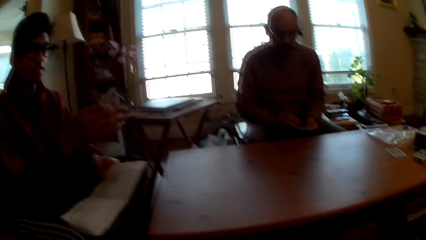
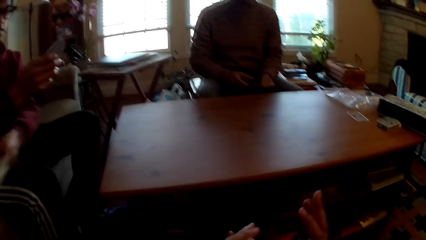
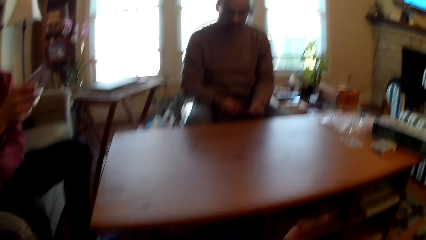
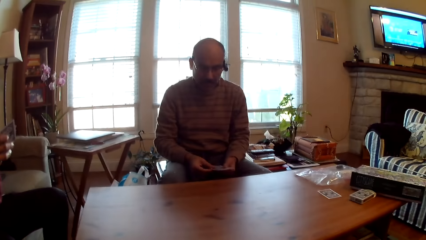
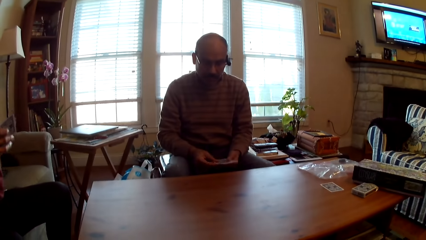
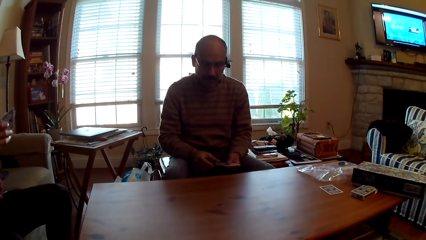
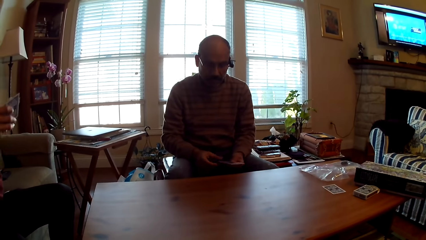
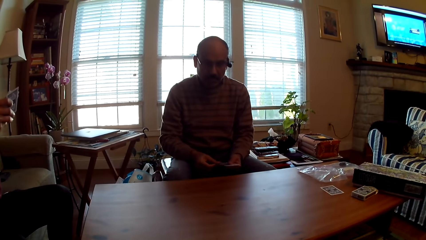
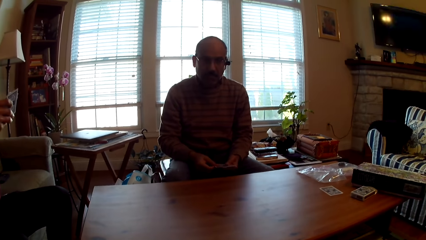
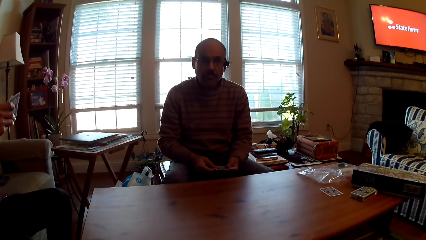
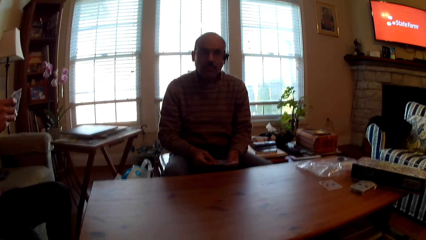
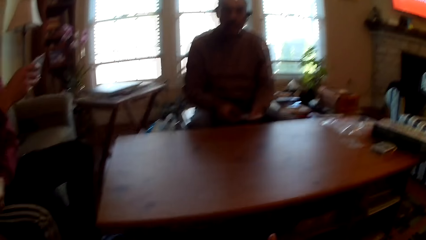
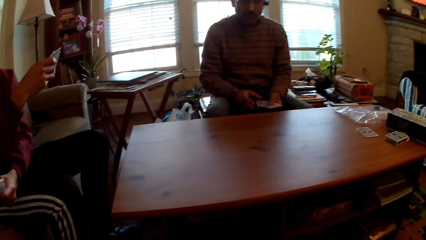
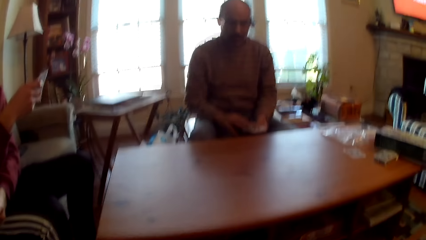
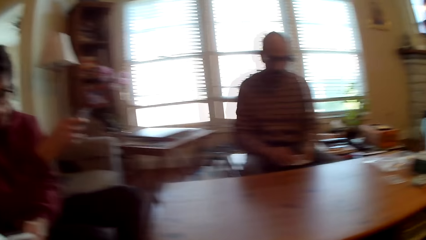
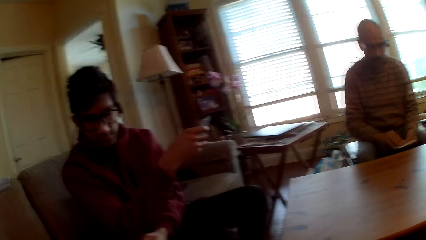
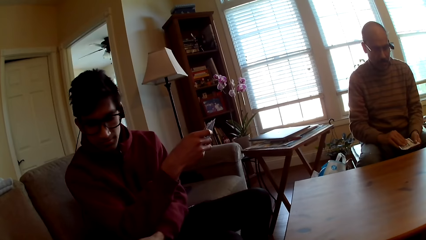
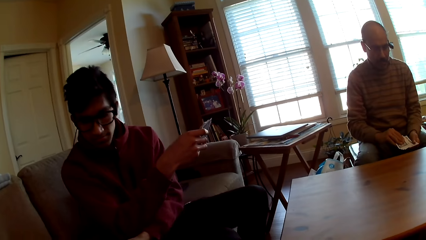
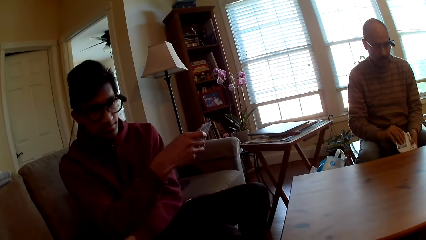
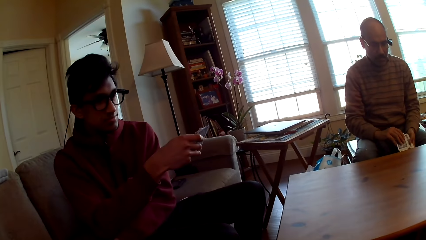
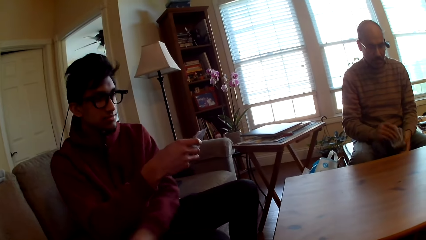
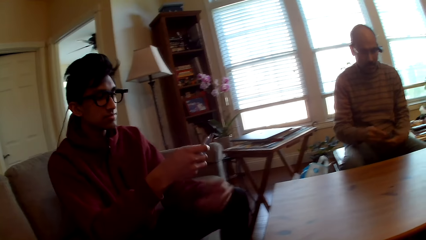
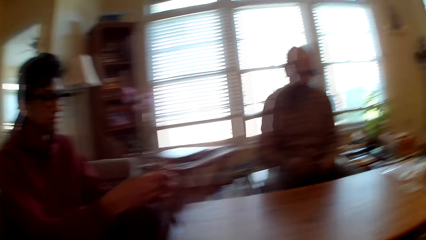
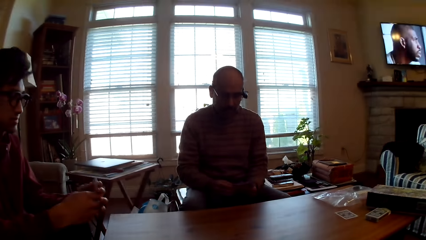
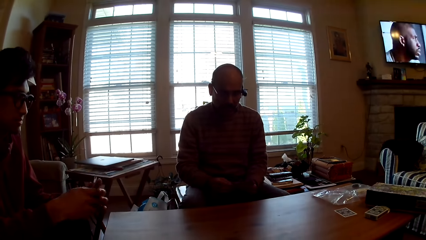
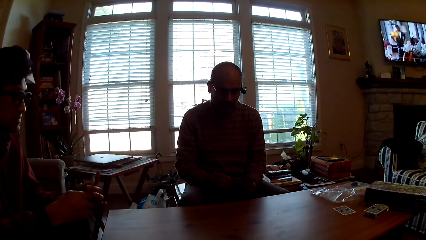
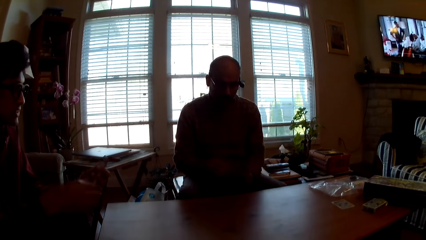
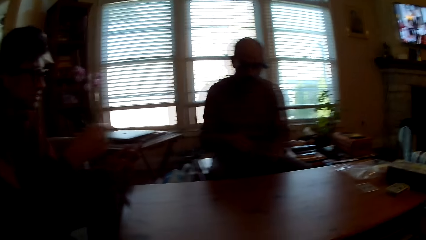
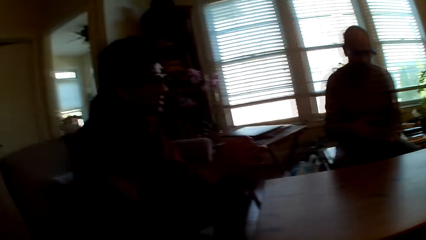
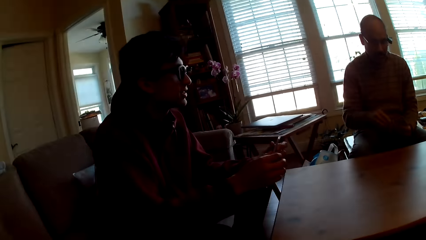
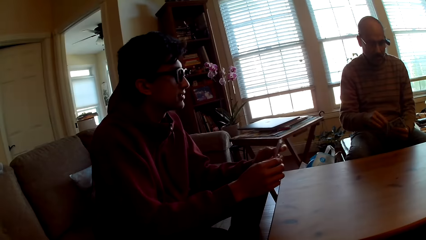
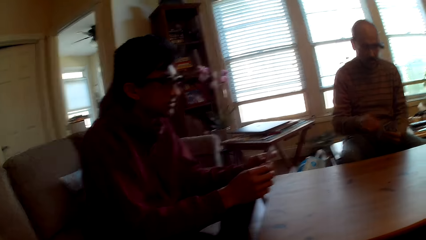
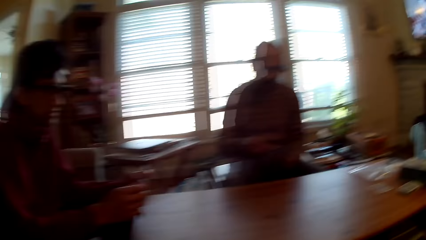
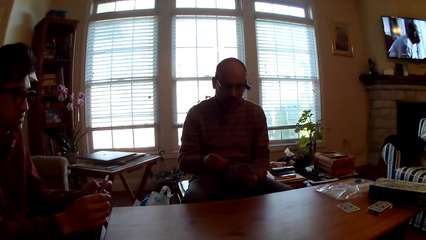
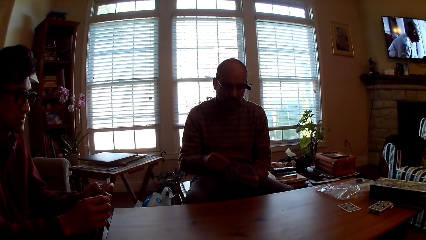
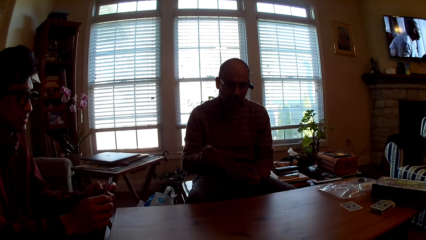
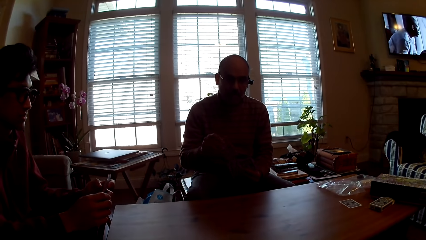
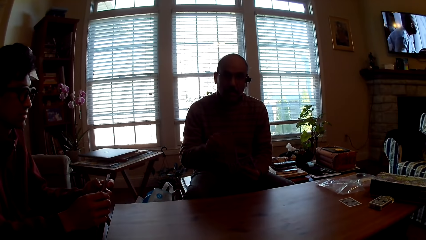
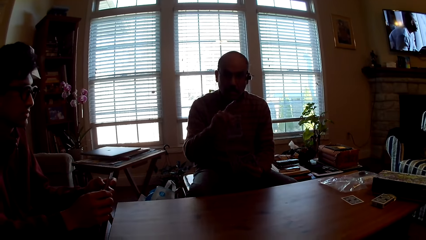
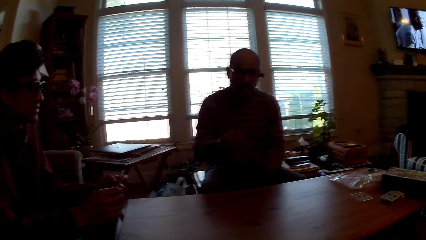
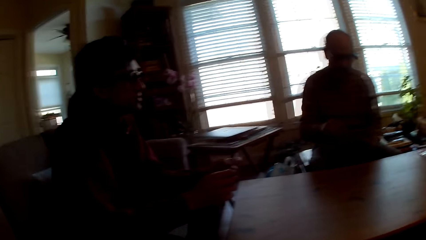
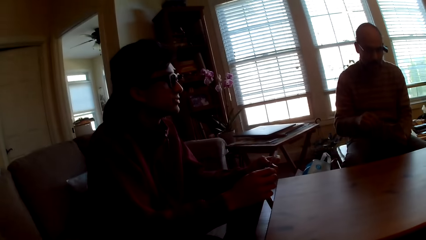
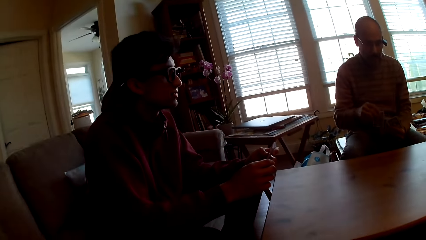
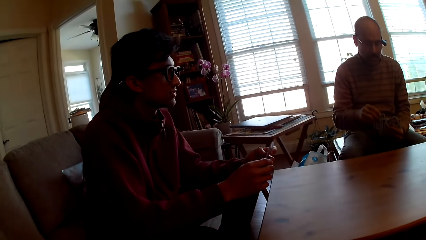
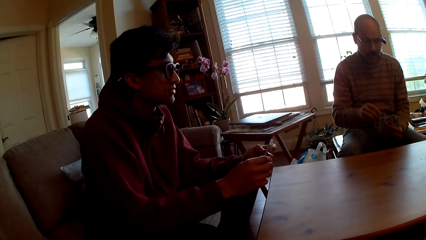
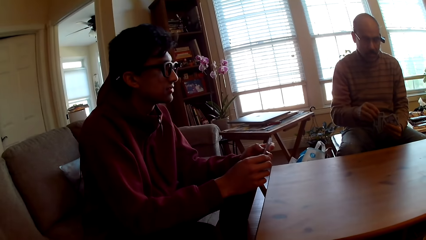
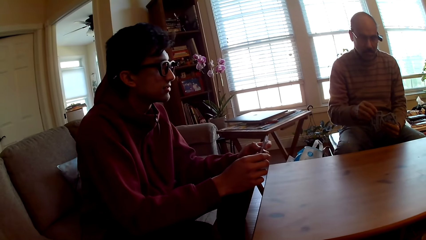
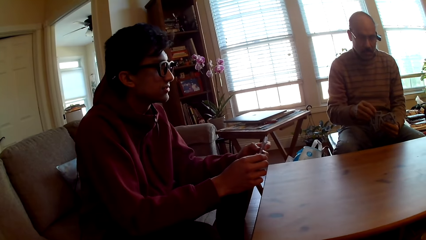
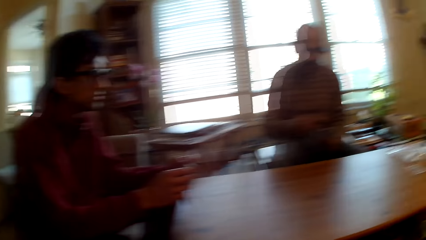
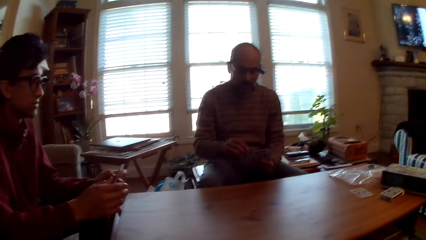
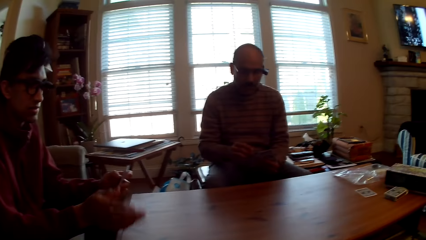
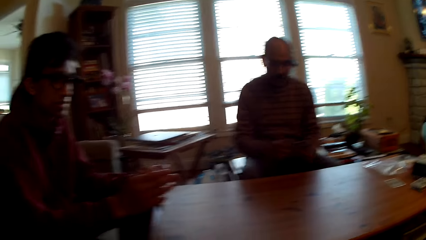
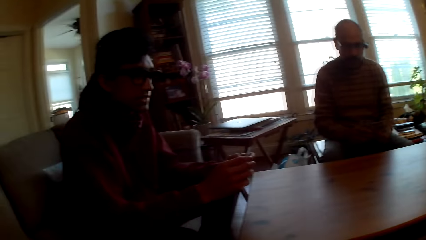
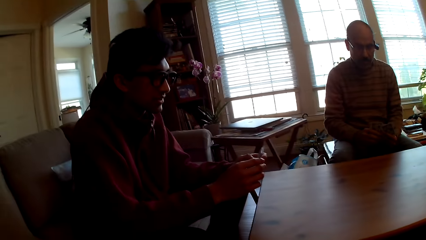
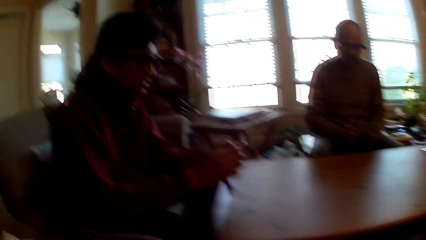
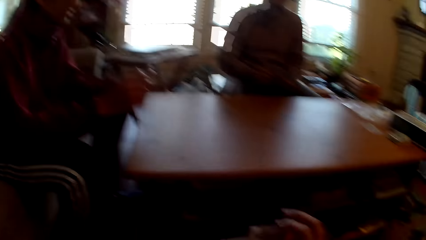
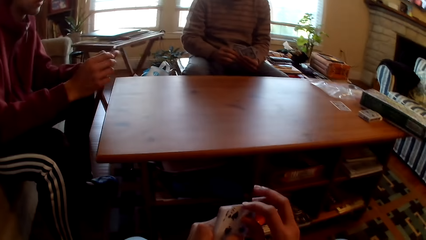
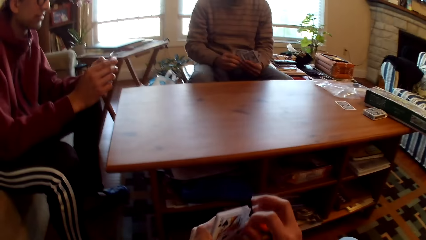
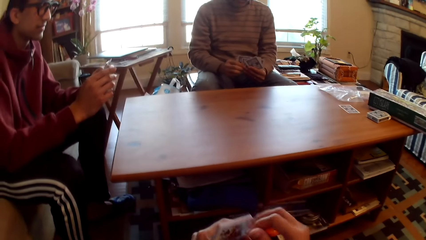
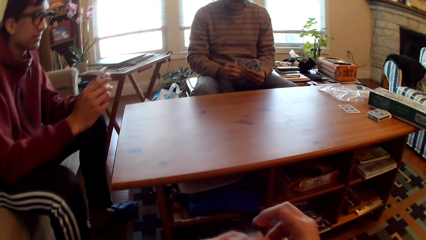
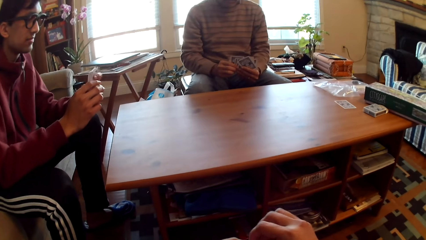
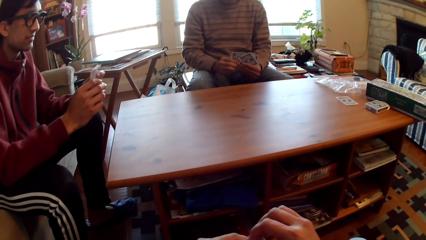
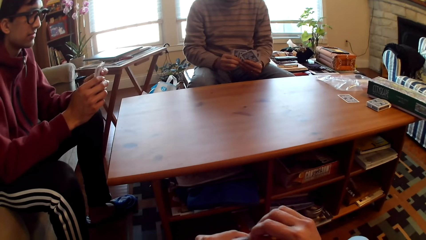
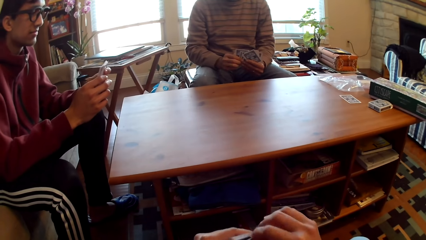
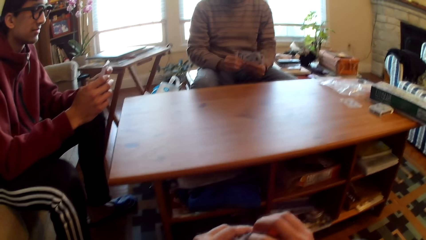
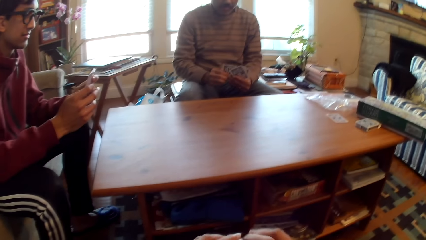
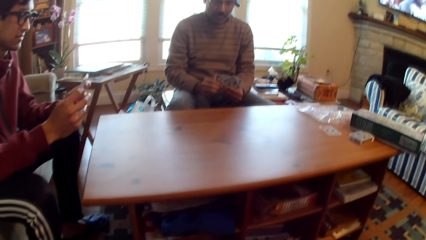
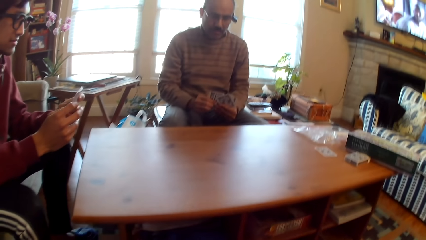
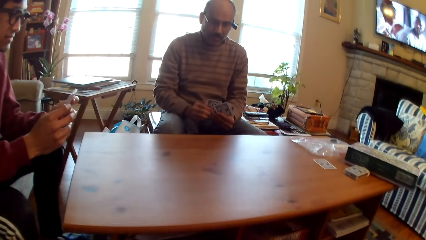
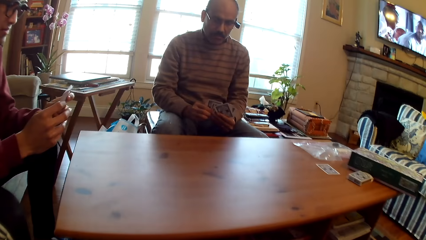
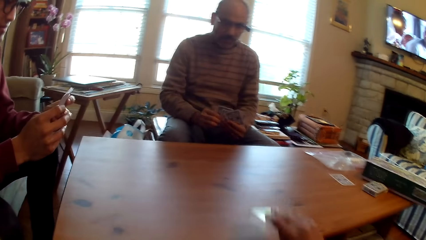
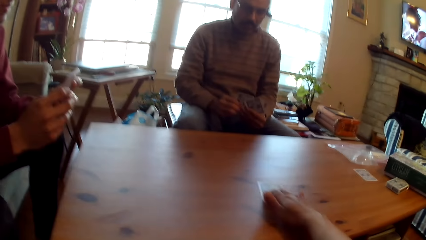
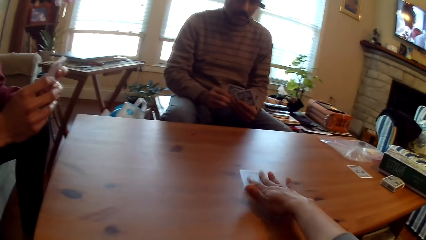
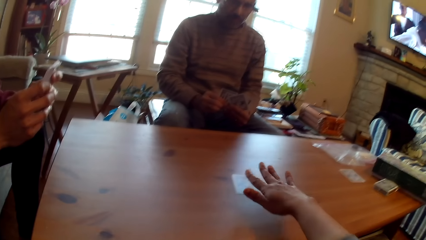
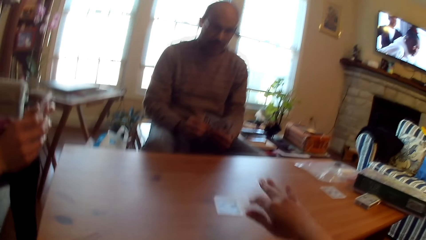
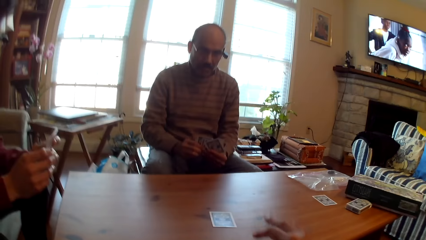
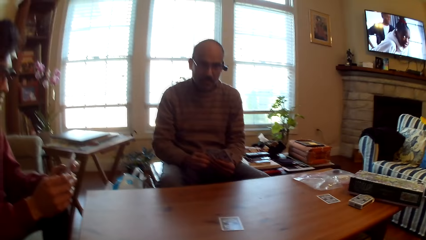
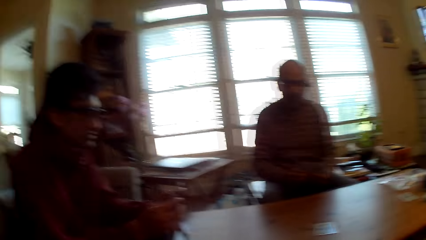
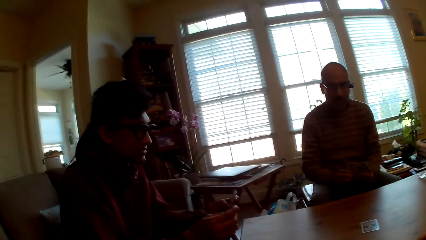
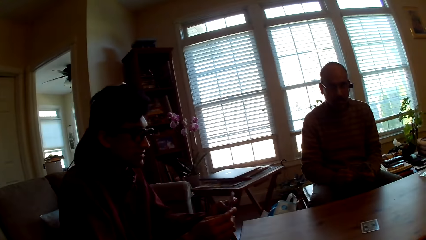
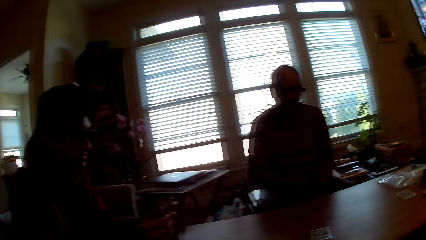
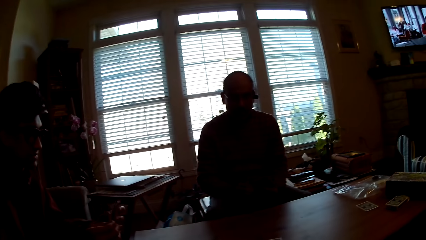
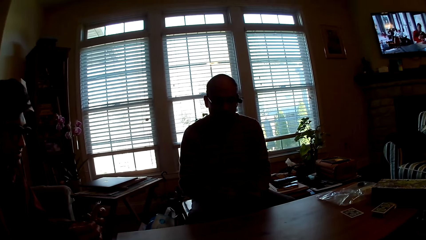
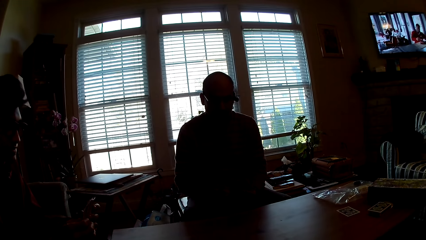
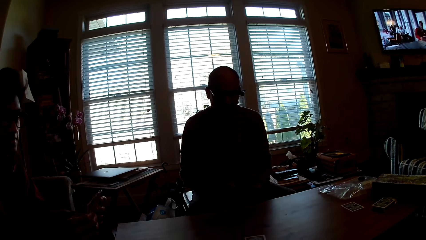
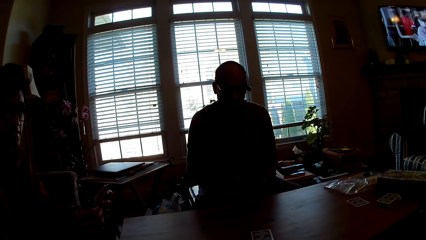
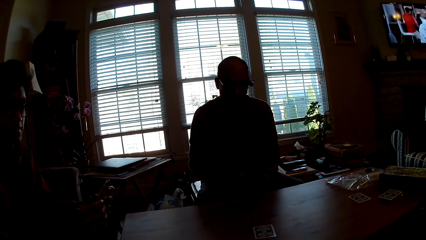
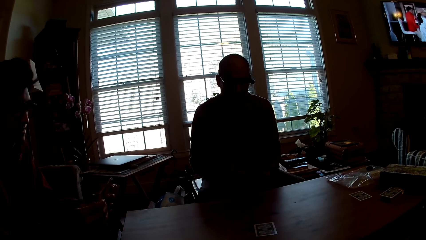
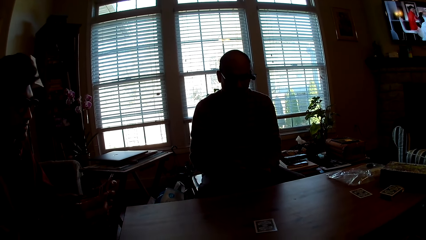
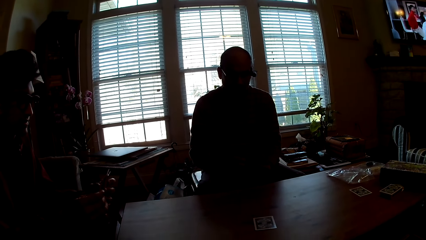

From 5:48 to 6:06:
A person drops the paper aside. The camera wearer converses with others. The person selects cards. Another person points at the camera wearer. The first person interacts with the camera wearer. The camera wearer puts the card on the table. They play poker.
